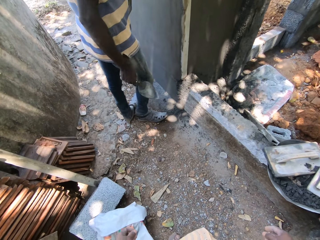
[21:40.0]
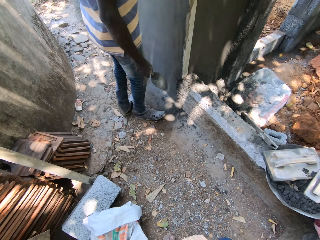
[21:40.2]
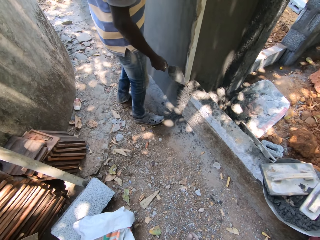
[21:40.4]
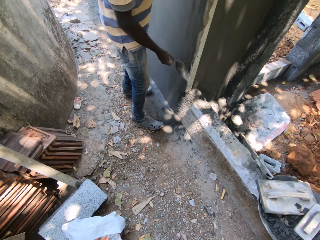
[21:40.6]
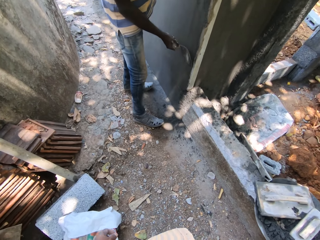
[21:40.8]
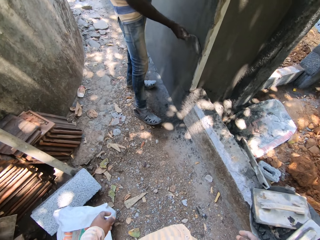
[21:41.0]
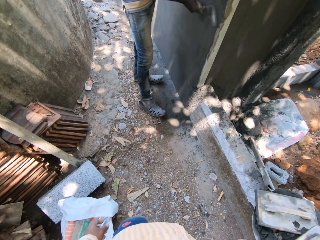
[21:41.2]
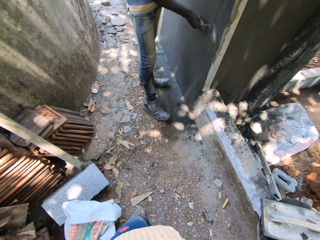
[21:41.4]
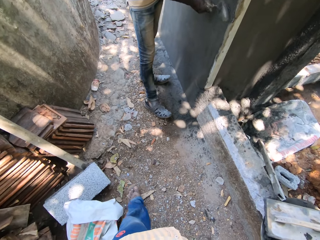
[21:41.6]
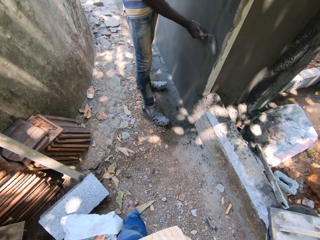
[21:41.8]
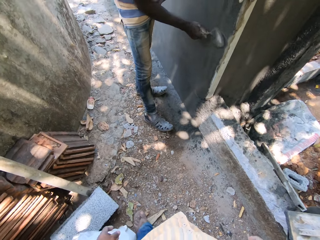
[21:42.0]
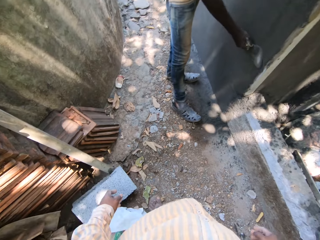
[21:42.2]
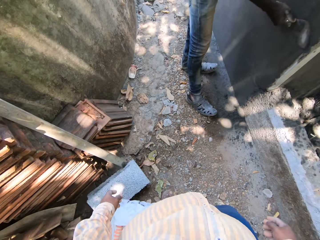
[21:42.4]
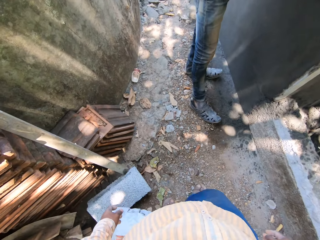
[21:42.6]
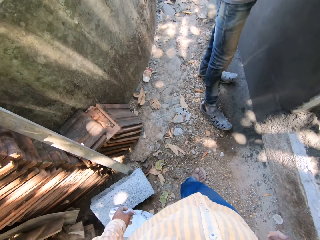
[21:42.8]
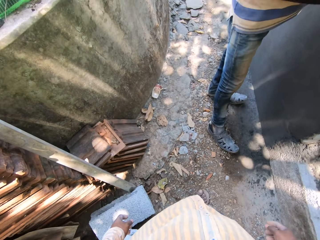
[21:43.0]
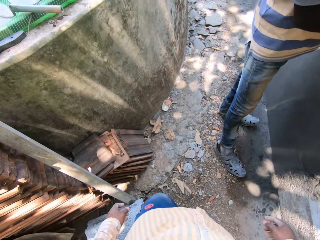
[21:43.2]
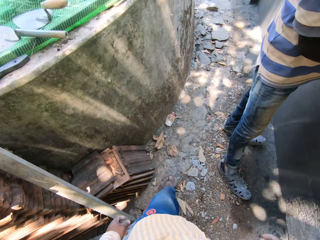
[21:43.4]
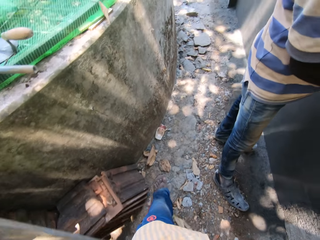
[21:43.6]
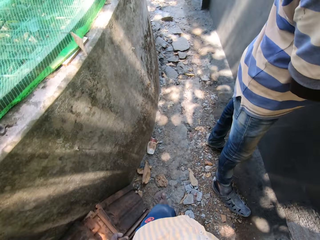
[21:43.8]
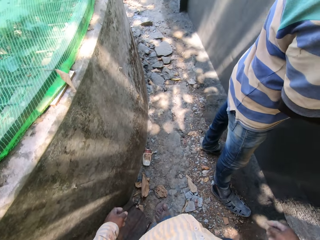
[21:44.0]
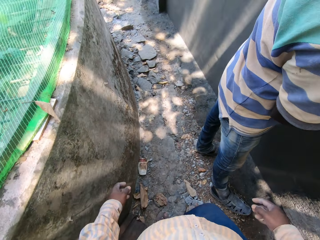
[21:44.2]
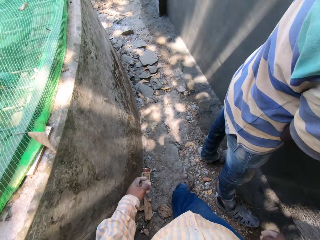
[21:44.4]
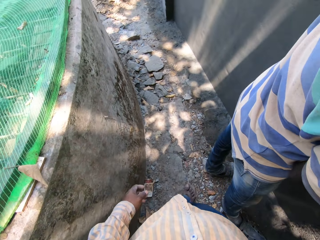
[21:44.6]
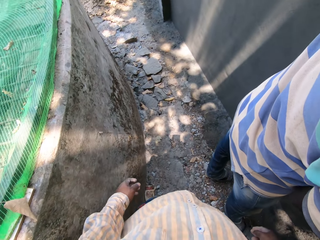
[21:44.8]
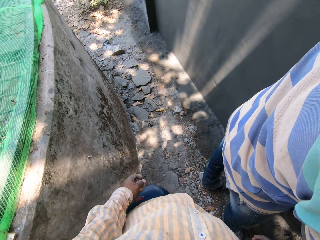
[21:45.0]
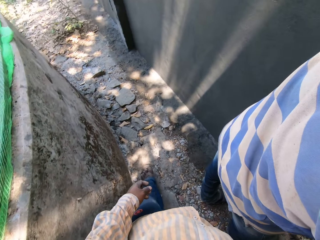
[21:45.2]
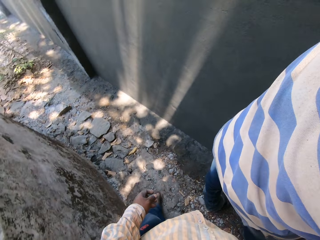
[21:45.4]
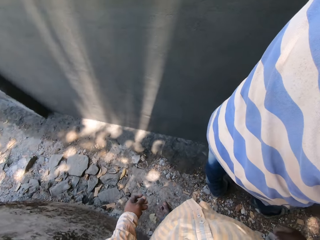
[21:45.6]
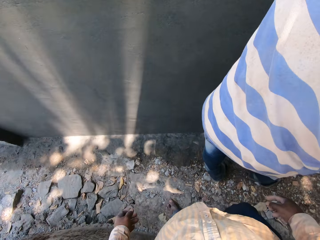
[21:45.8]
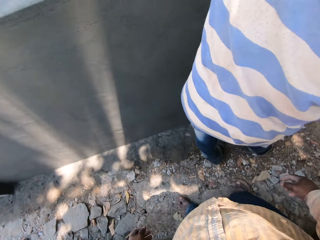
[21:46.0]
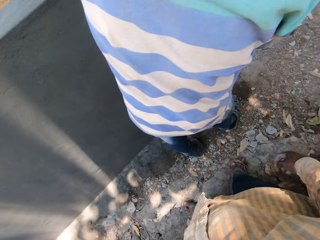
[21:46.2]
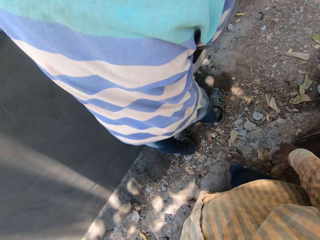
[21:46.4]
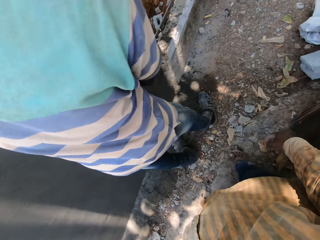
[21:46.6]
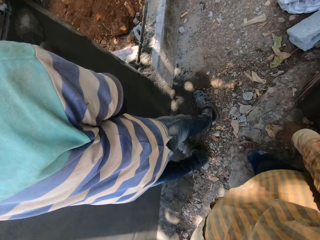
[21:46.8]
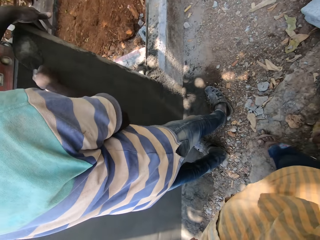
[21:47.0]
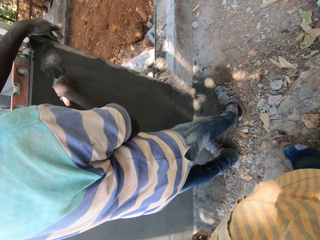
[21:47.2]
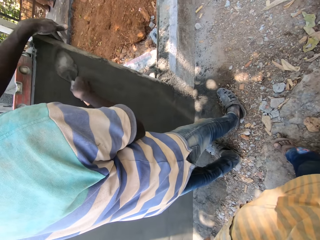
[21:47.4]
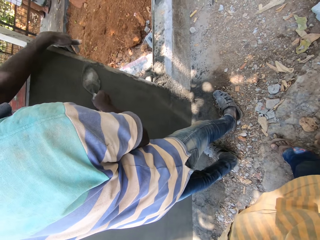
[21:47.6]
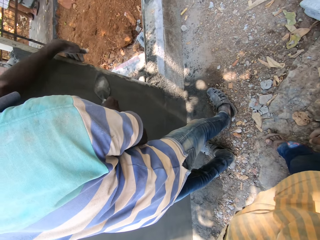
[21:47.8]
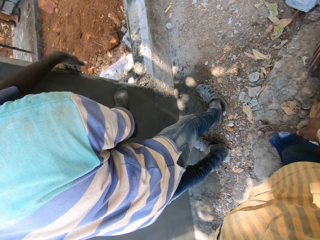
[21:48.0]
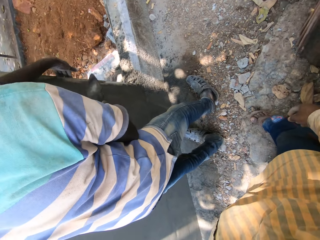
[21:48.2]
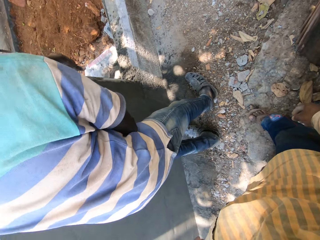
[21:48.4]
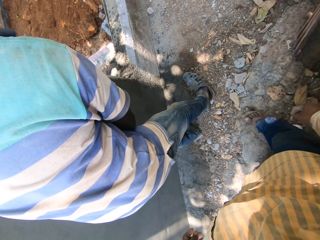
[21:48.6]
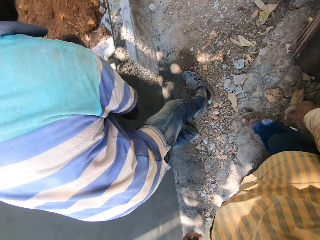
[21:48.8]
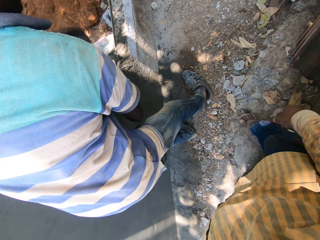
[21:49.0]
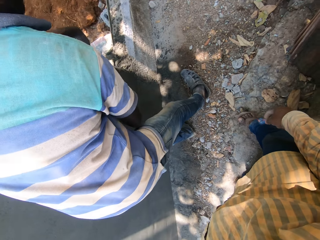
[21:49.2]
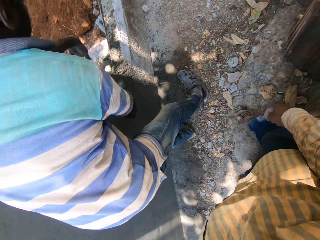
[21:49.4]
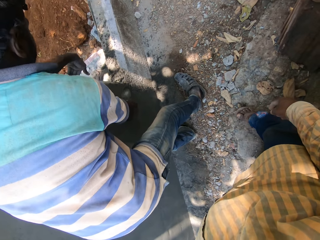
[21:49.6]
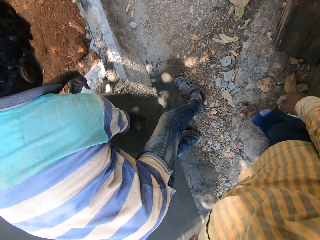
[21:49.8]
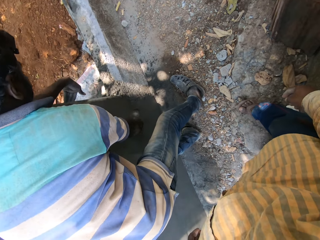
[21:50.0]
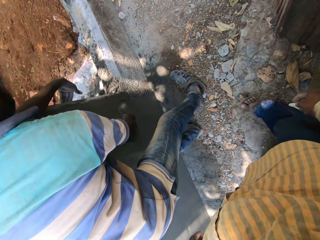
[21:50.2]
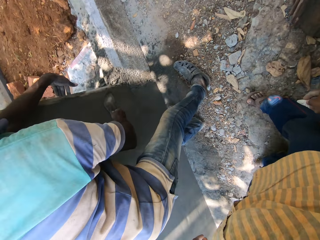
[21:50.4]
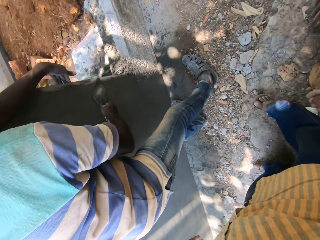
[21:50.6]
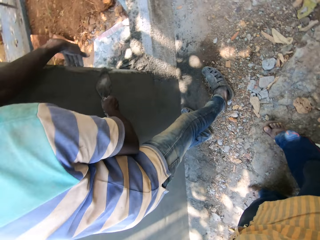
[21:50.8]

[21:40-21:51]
The camera wearer looks around.

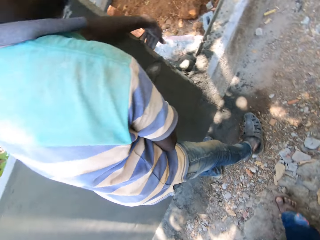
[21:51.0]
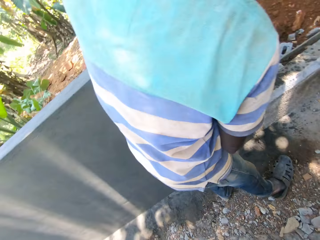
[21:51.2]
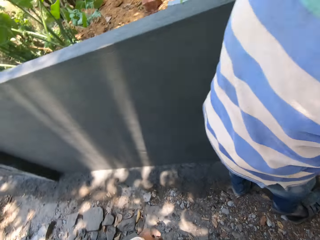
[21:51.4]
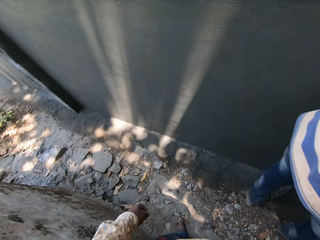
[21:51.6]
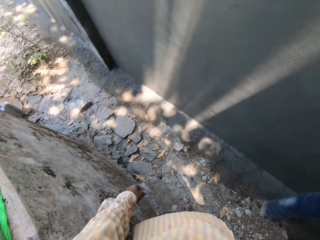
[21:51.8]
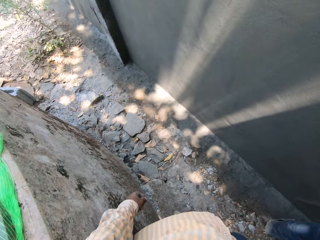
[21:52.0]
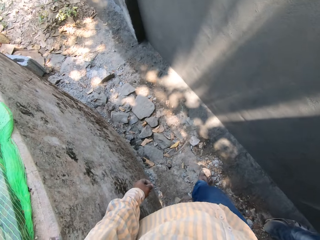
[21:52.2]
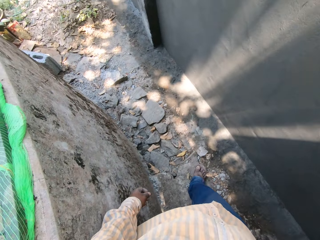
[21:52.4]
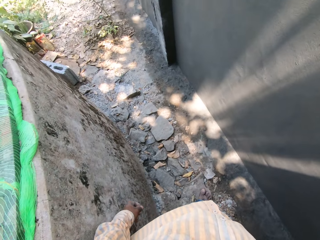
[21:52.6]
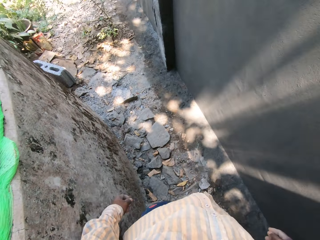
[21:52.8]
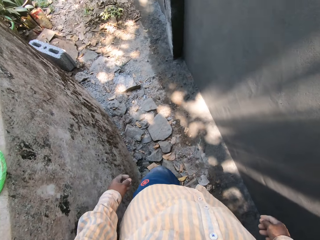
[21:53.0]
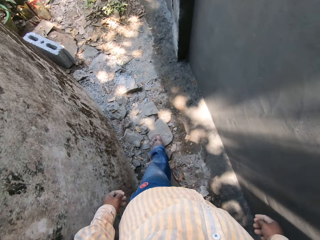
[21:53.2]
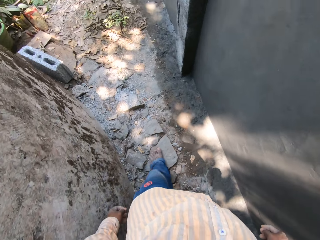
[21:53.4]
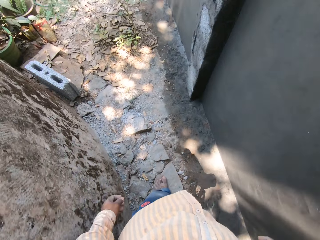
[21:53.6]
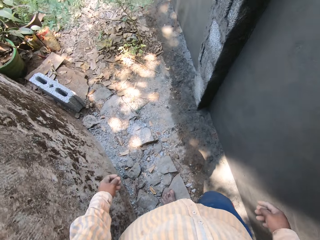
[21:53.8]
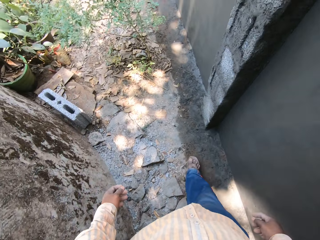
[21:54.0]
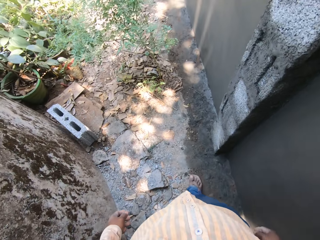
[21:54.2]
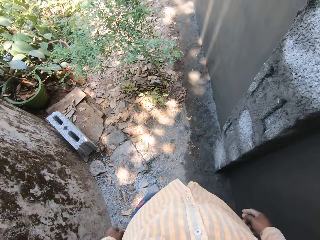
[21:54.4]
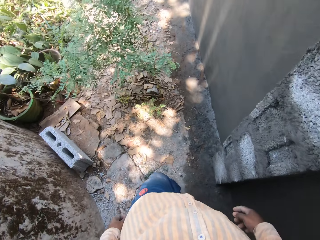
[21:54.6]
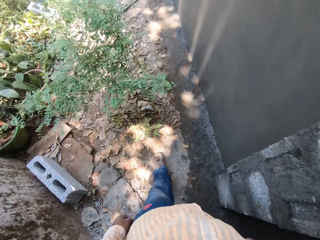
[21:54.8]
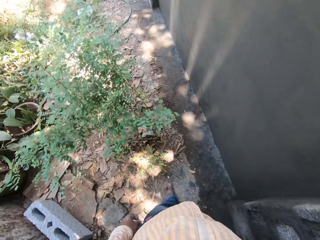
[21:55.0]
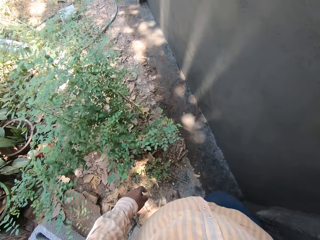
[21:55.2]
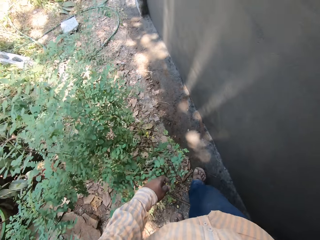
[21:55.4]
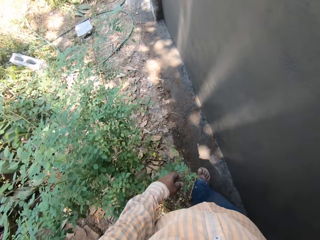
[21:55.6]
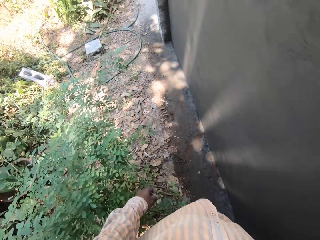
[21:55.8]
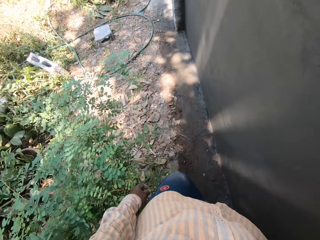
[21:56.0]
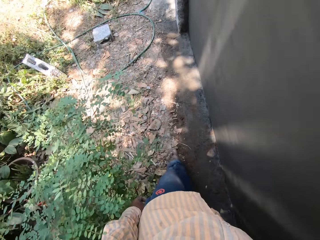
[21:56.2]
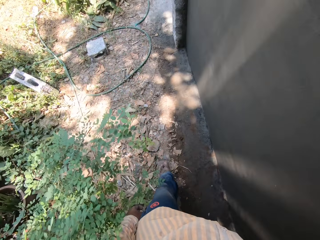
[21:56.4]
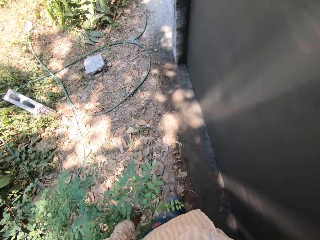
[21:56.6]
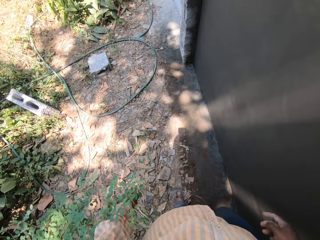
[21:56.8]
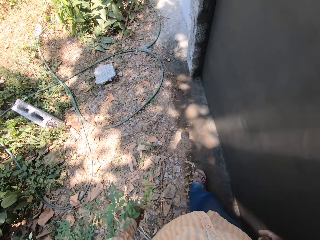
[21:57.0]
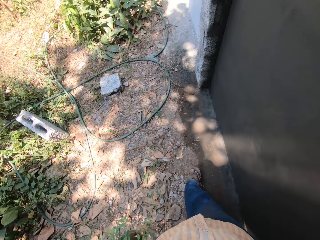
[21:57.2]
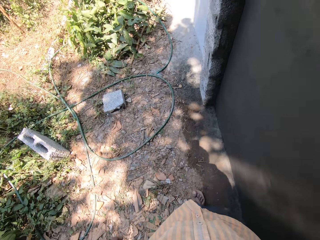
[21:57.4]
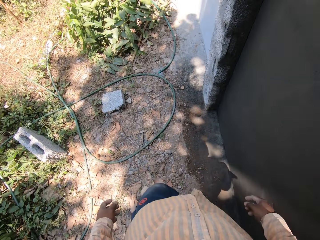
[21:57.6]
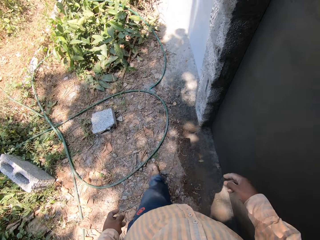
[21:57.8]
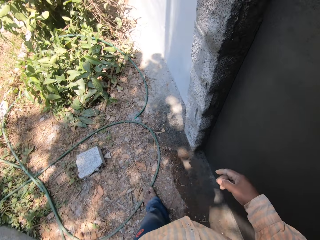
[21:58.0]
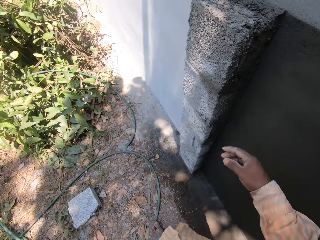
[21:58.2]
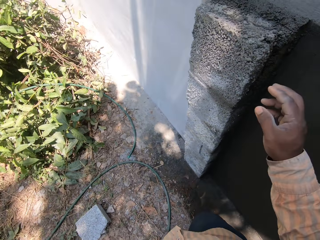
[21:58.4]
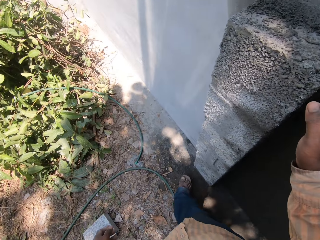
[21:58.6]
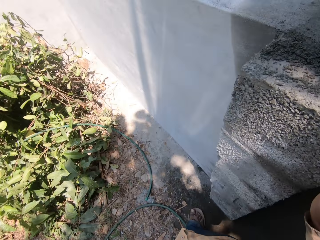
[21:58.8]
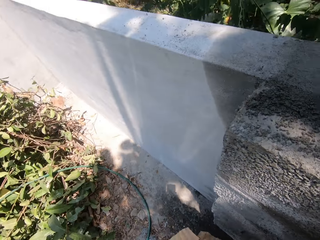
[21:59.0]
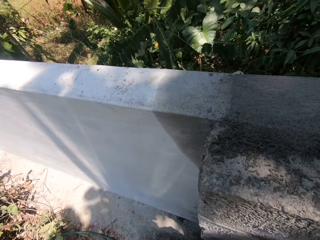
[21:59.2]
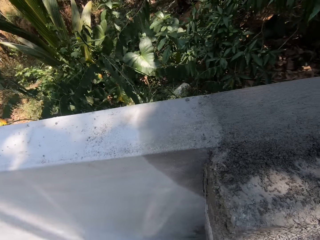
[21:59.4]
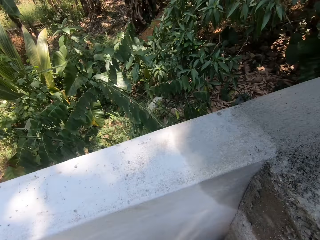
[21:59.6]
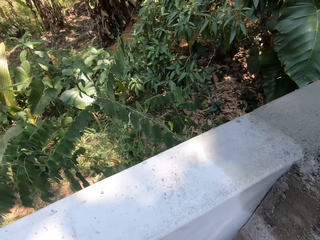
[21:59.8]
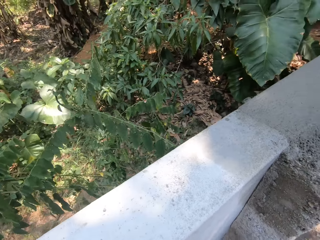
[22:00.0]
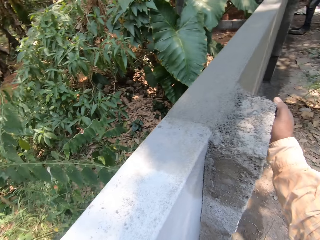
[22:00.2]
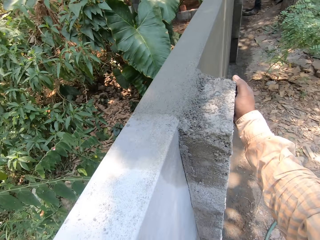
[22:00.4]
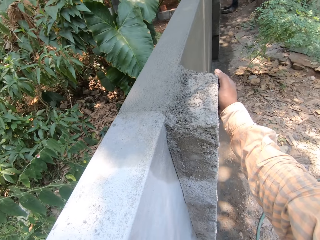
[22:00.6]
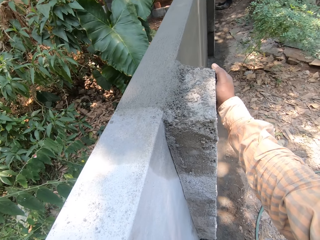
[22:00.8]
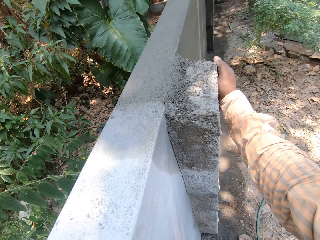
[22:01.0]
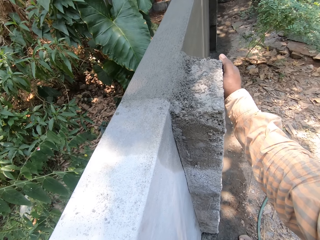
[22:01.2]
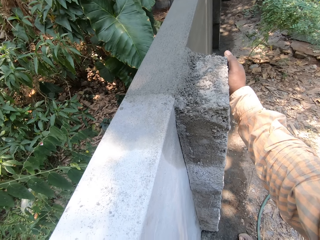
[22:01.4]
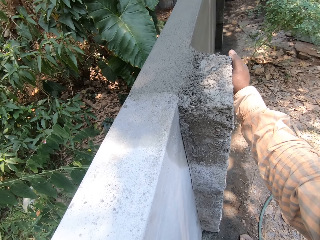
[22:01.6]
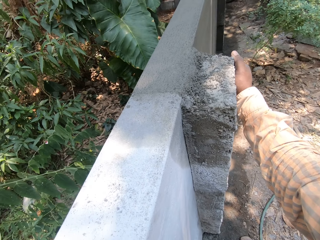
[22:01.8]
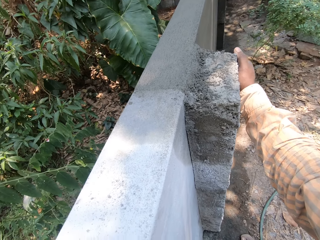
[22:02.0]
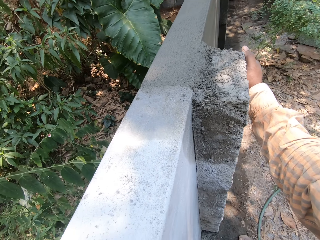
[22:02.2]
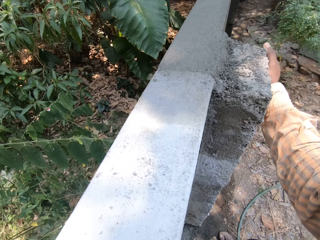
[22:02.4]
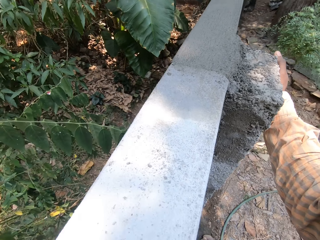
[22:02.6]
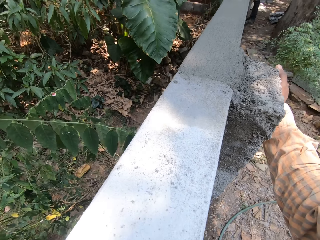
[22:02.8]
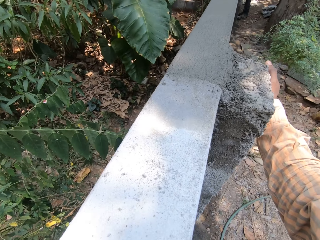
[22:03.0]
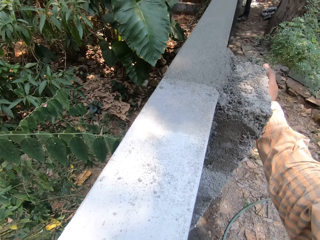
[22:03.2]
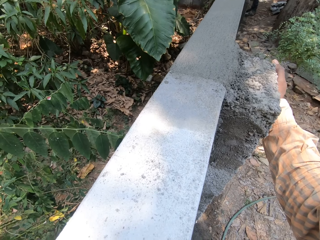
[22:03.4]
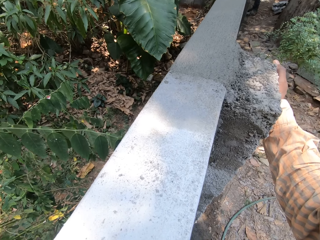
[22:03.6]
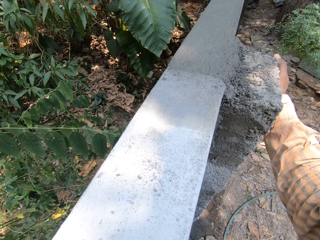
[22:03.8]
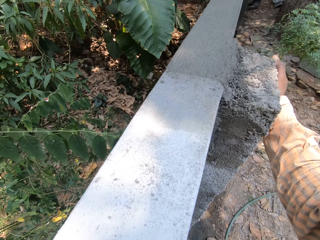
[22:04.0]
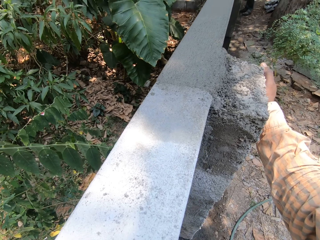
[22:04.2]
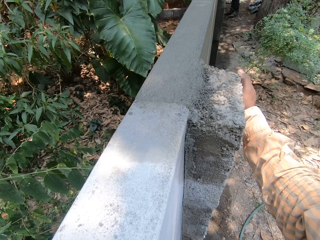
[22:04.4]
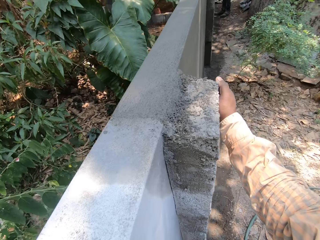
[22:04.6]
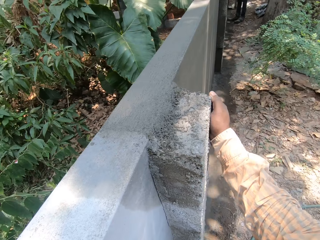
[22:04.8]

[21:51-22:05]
The camera wearer walks on the ground. They stare at the wall.
